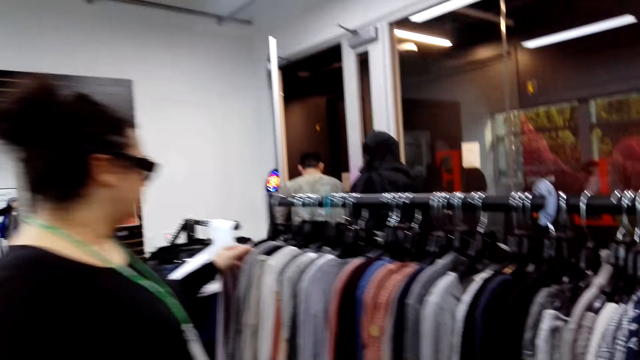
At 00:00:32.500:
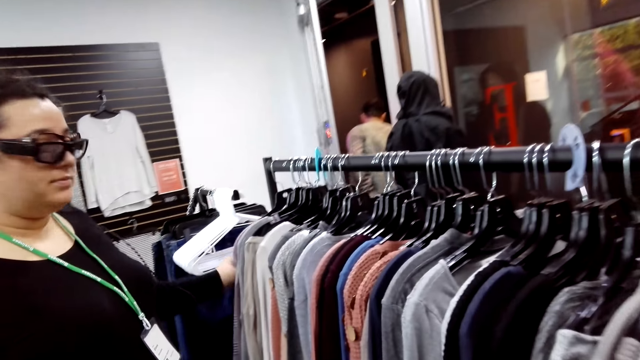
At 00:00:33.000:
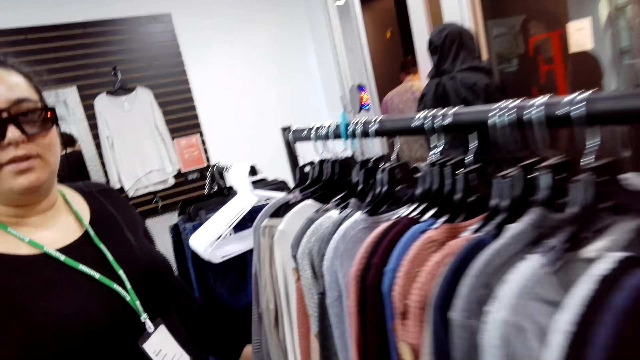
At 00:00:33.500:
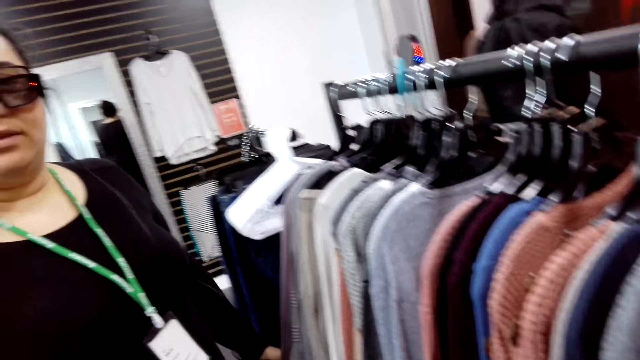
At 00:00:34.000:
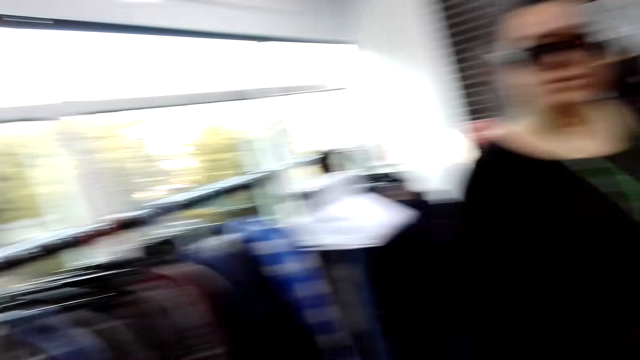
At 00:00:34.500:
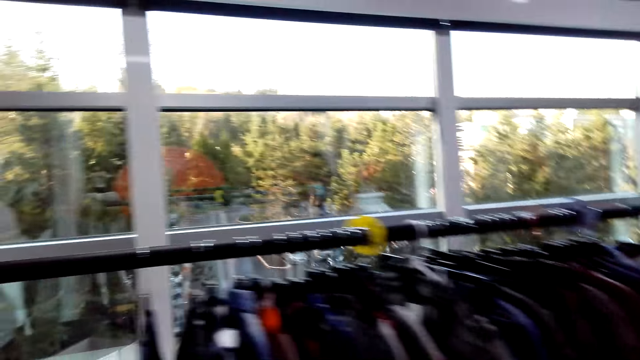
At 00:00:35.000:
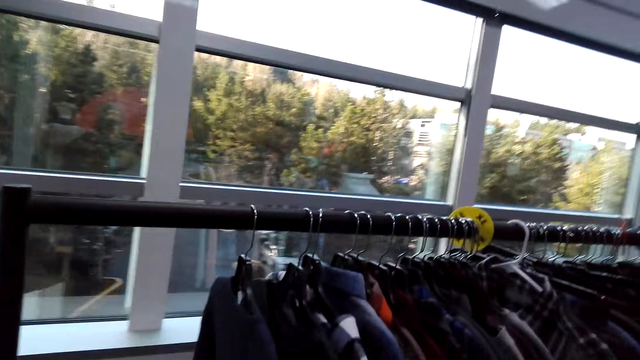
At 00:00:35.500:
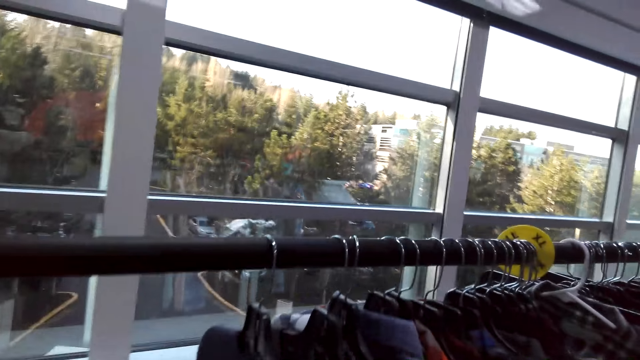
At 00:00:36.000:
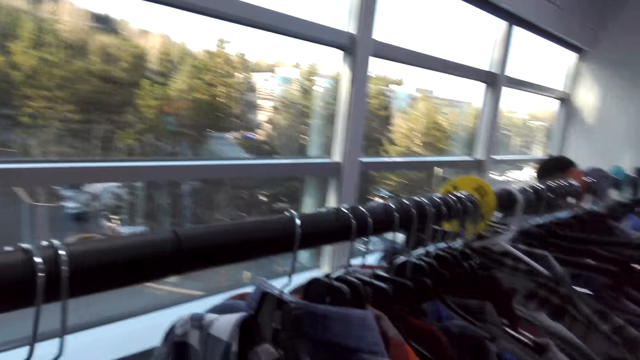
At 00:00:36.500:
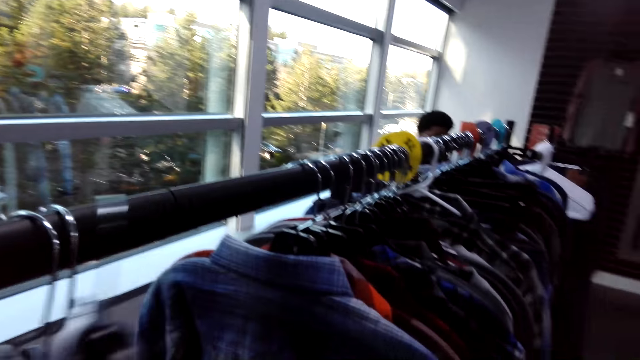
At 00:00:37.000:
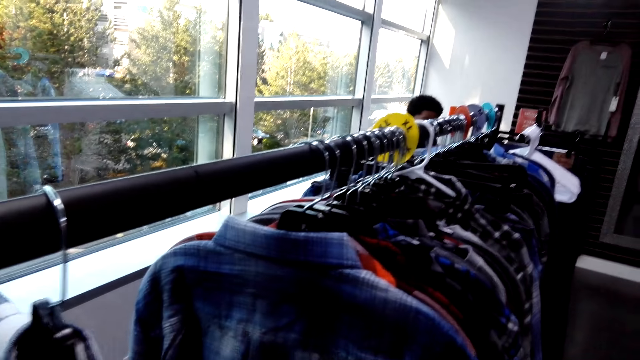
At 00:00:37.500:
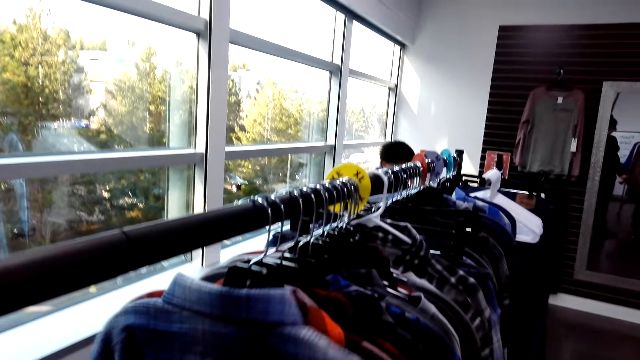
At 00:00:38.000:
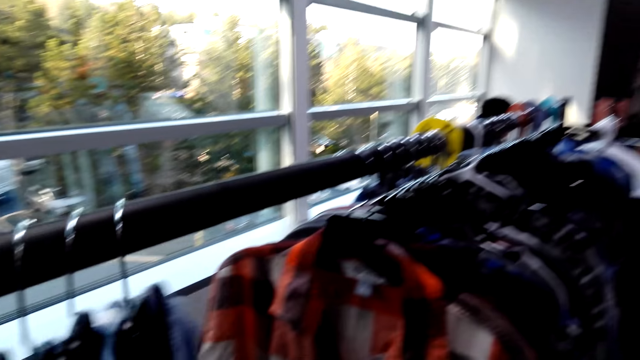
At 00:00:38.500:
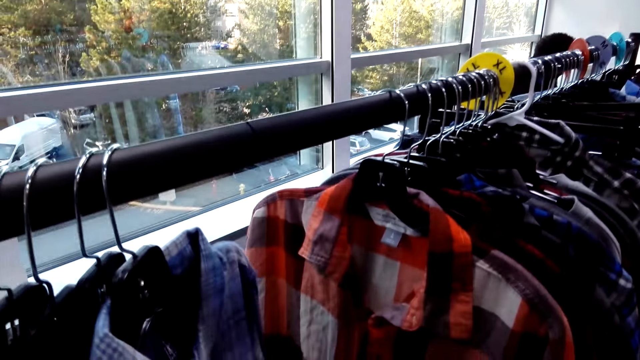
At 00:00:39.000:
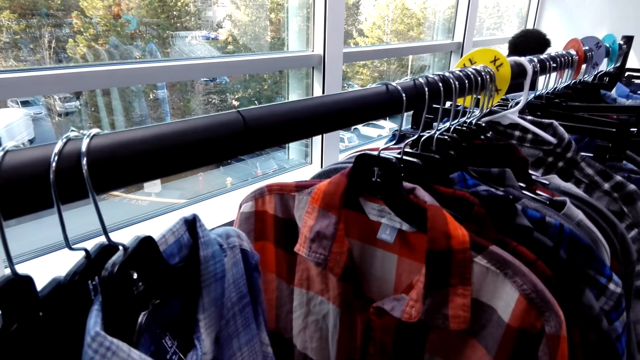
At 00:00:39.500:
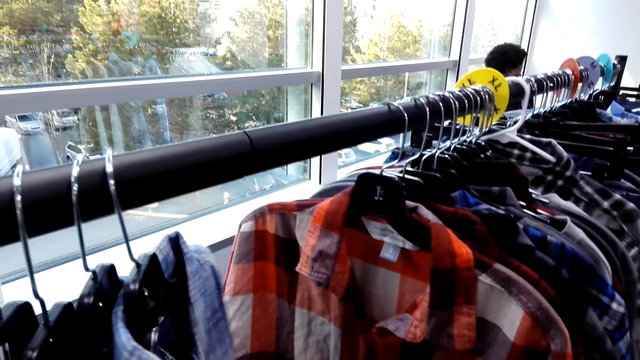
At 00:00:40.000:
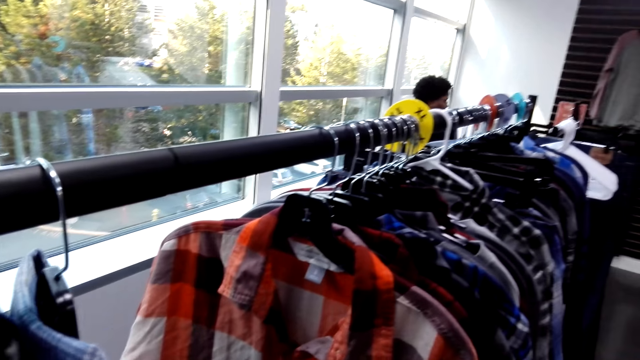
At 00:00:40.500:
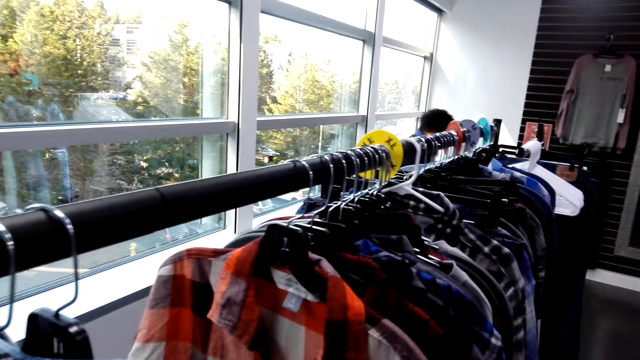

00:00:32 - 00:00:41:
A lady browses clothes through the rack. The lady talks to the camera wearer. The camera wearer walks. They drag the hanged clothes on the clothing rack. They browse the clothes on the rack. They look at a checked shirt.

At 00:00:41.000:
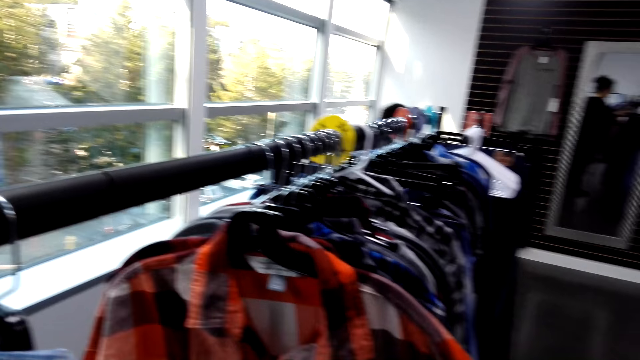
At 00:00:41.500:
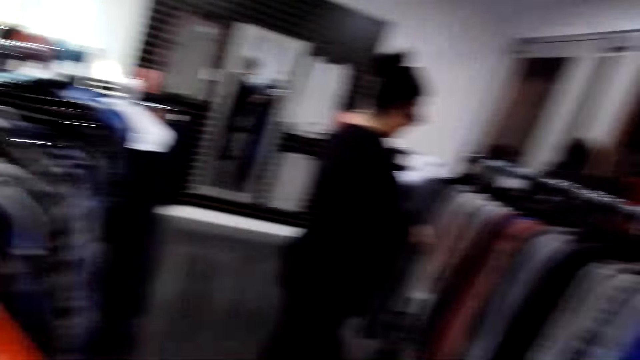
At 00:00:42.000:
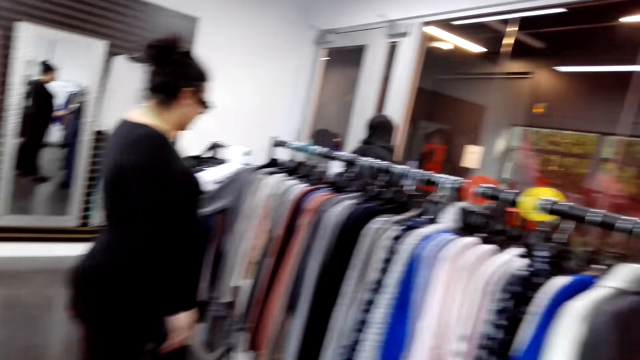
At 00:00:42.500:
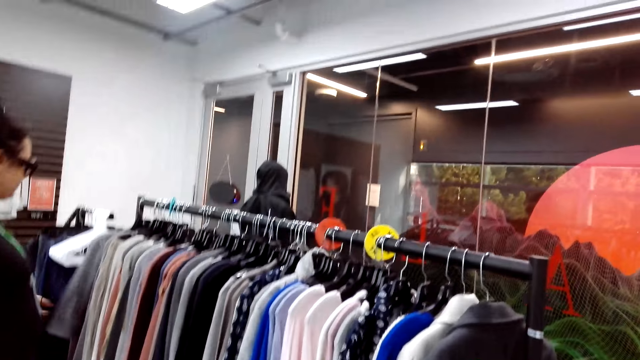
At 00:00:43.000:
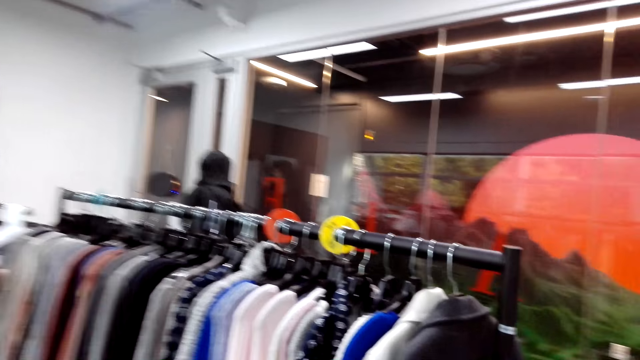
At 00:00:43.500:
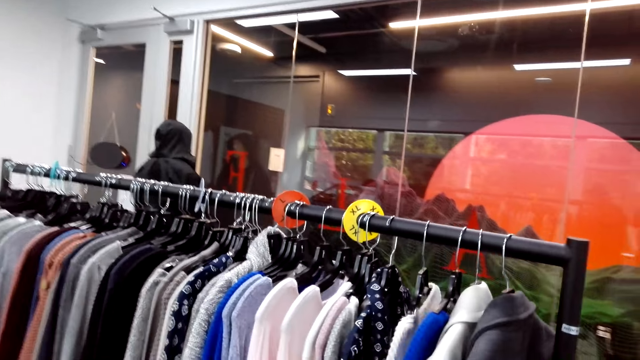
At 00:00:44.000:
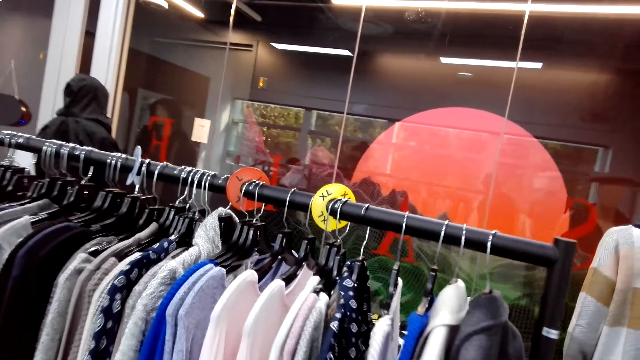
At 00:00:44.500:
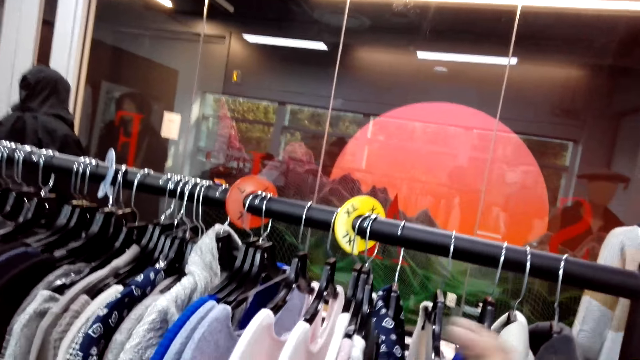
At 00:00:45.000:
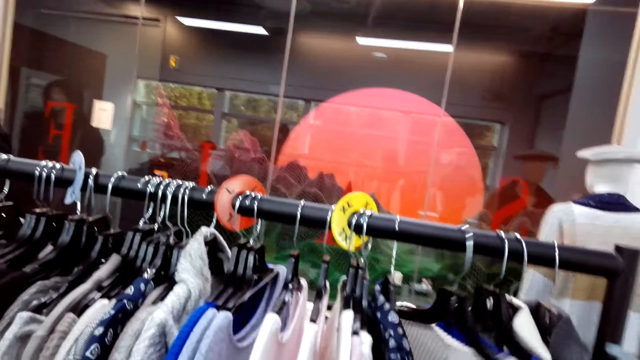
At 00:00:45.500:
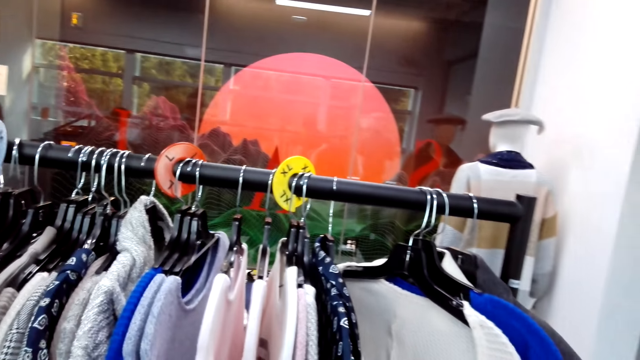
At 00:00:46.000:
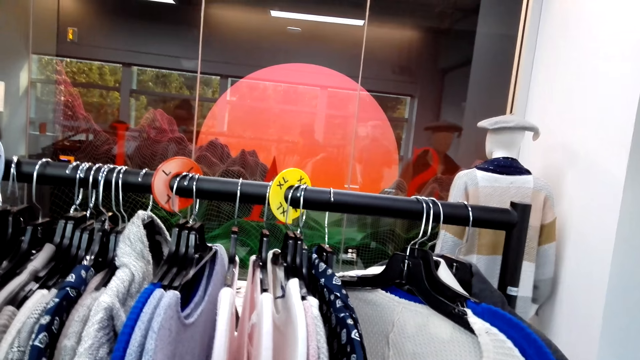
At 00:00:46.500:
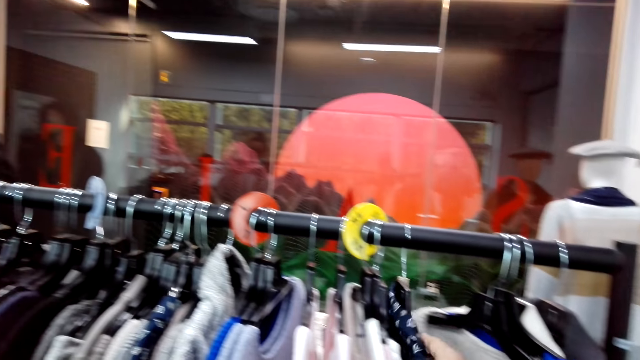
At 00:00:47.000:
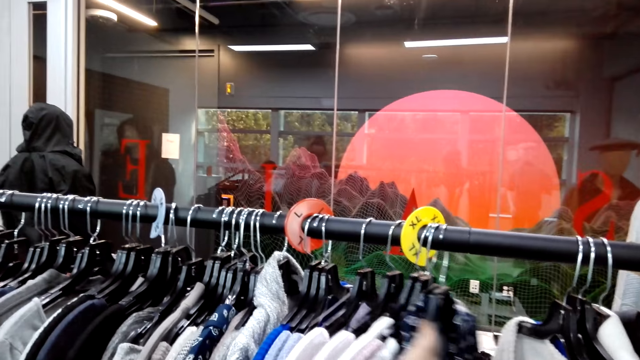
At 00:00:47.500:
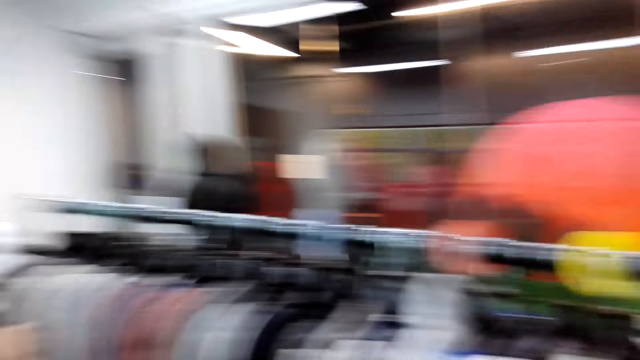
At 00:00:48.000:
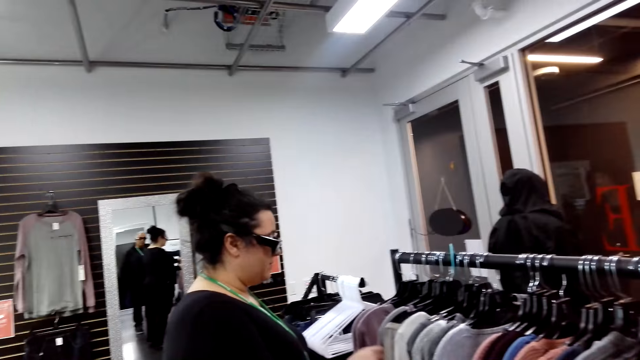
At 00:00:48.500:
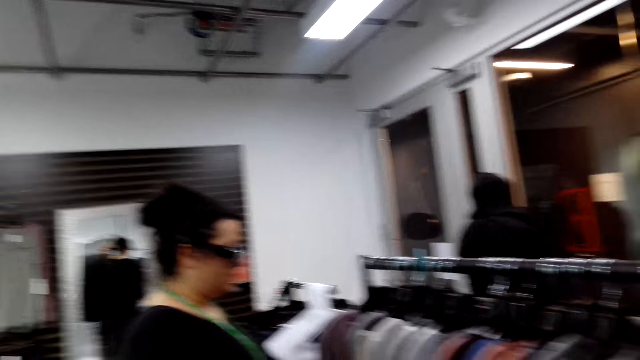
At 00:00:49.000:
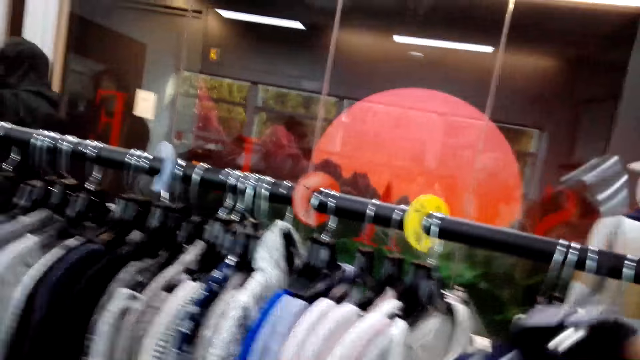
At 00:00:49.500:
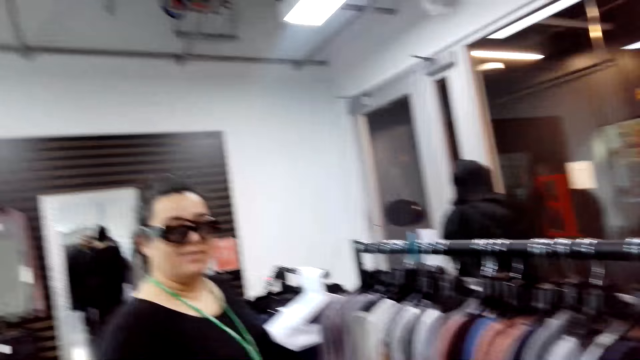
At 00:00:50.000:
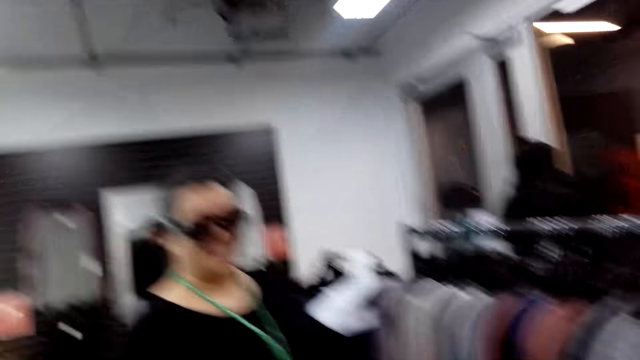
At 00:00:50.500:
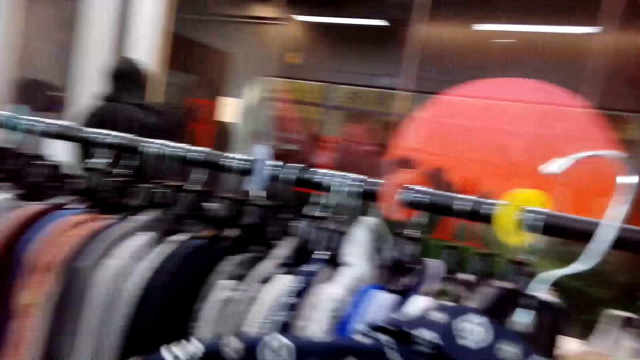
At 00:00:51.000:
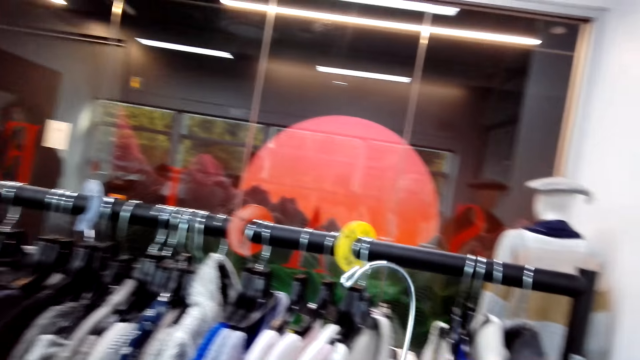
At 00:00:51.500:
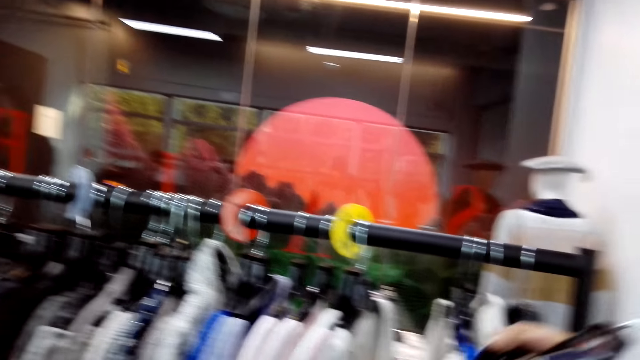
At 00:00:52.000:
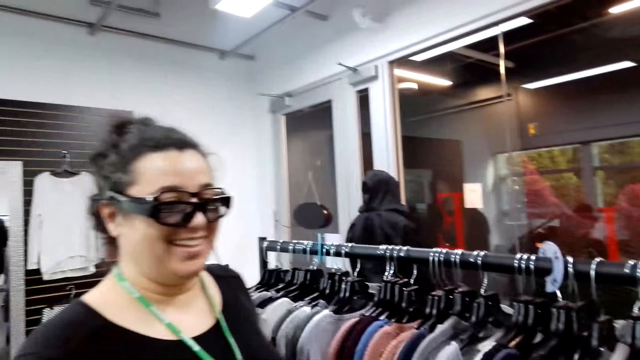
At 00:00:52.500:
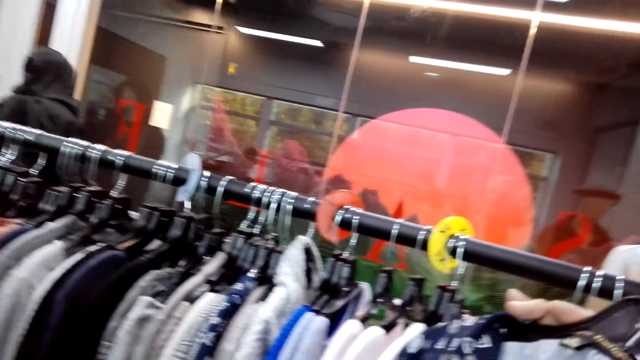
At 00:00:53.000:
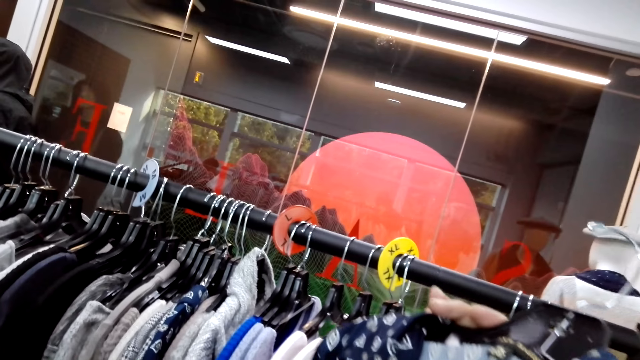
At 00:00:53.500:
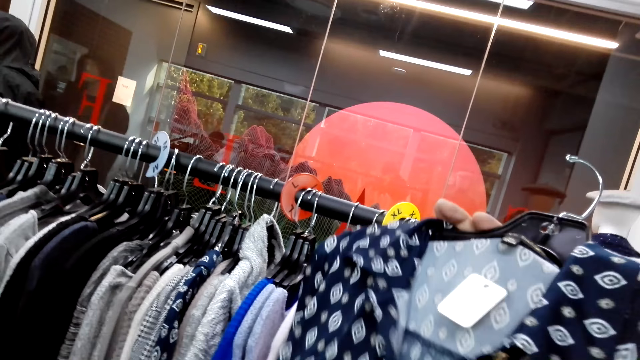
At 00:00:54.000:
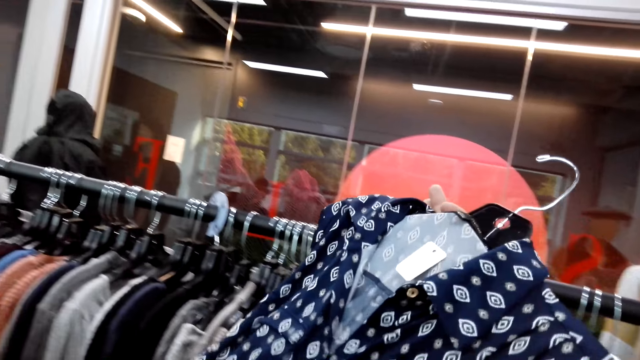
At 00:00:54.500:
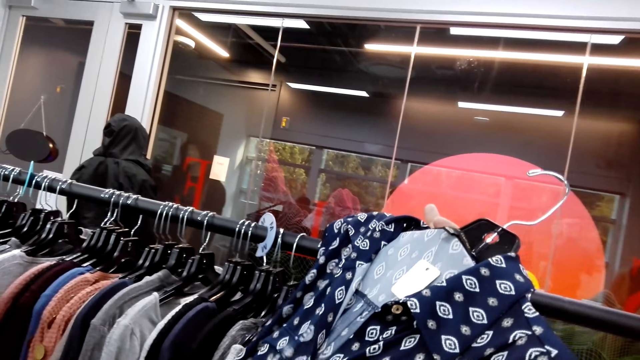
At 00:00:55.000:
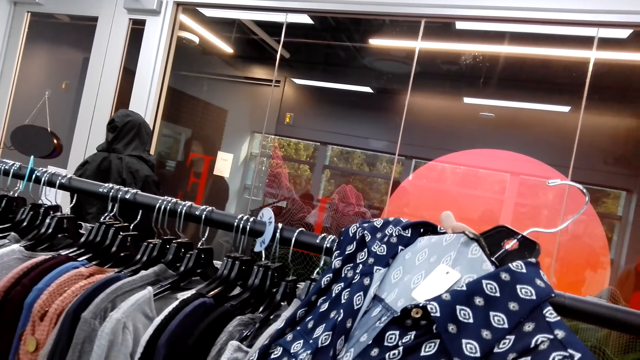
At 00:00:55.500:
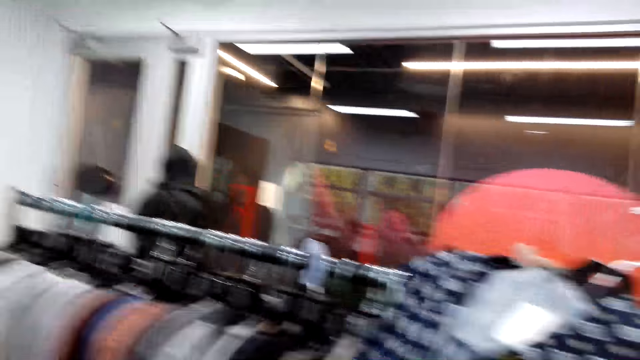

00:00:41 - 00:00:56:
The camera wearer looks at a lady. The lady looks at clothes on the clothing rack. The camera wearer walks. They look at a sweater. They unhang clothing. They look at the lady. They look at the clothing. They move the cloth.
